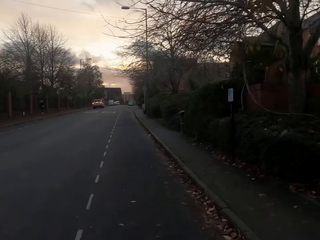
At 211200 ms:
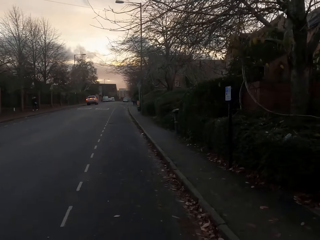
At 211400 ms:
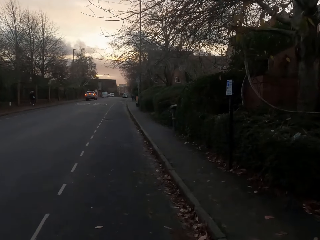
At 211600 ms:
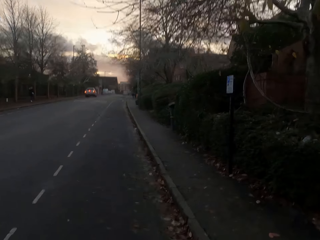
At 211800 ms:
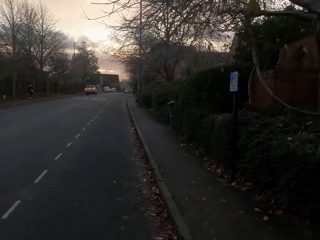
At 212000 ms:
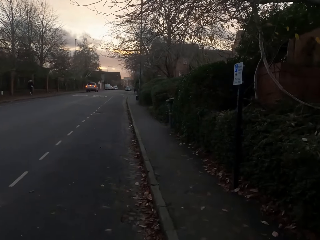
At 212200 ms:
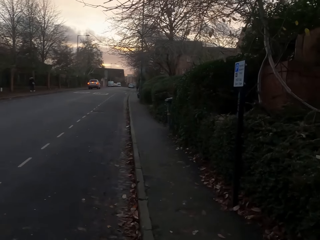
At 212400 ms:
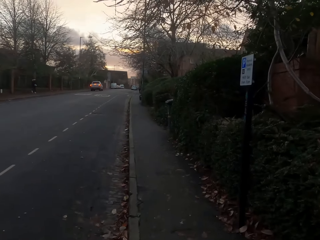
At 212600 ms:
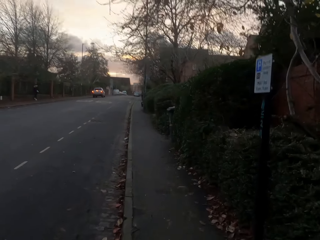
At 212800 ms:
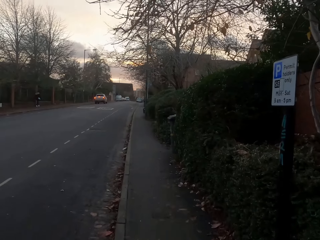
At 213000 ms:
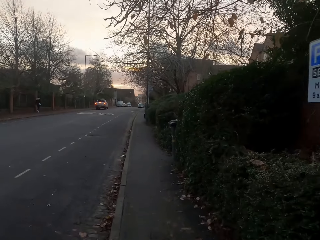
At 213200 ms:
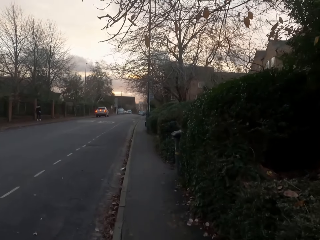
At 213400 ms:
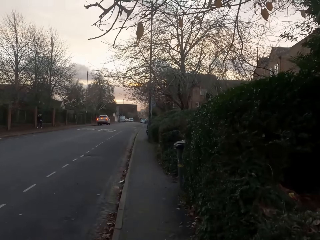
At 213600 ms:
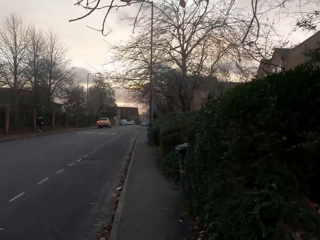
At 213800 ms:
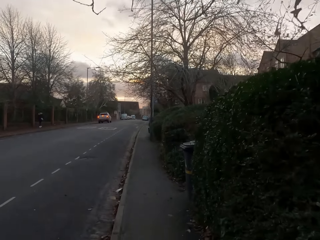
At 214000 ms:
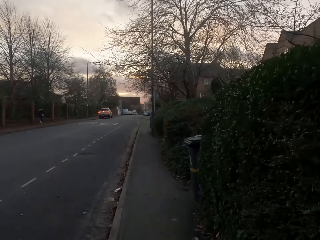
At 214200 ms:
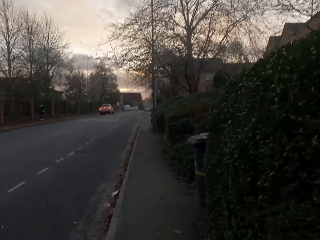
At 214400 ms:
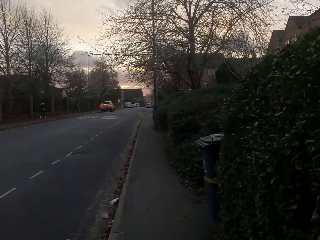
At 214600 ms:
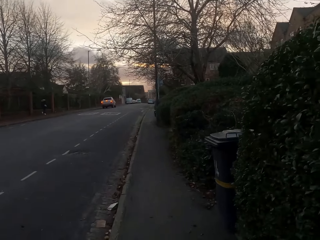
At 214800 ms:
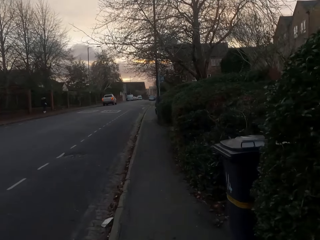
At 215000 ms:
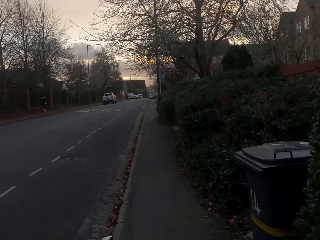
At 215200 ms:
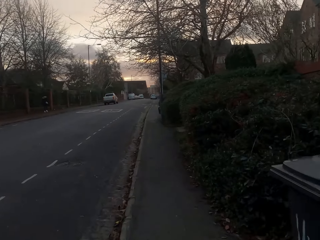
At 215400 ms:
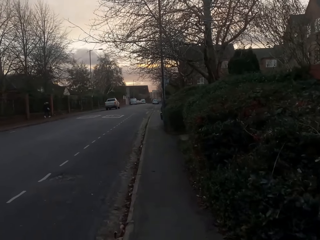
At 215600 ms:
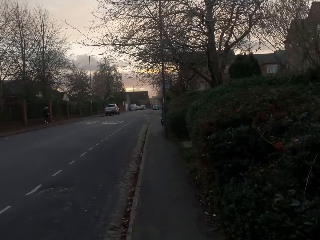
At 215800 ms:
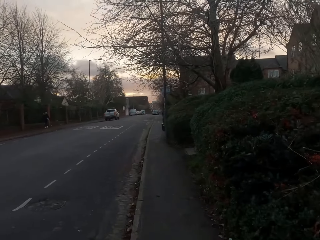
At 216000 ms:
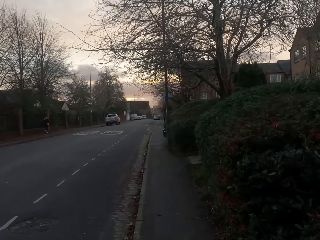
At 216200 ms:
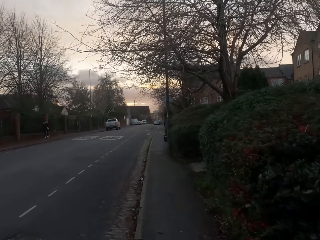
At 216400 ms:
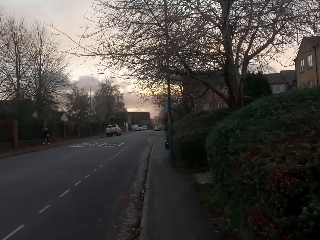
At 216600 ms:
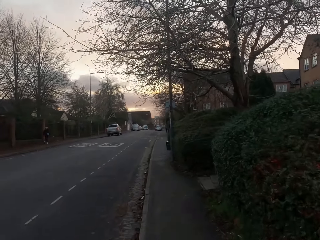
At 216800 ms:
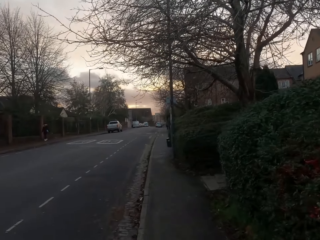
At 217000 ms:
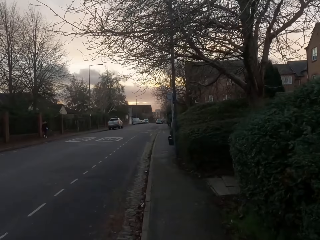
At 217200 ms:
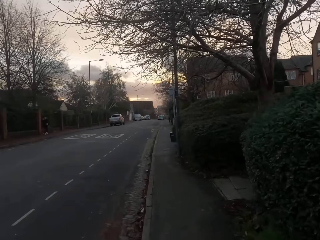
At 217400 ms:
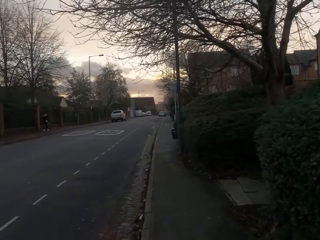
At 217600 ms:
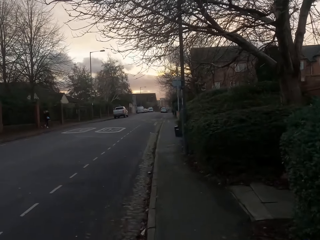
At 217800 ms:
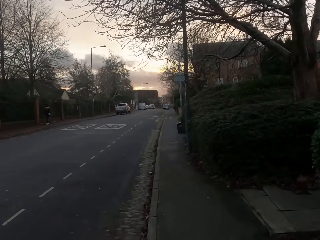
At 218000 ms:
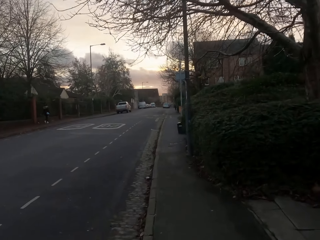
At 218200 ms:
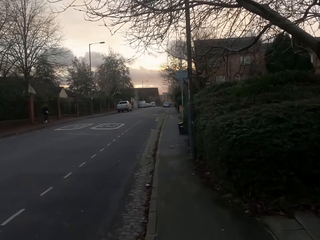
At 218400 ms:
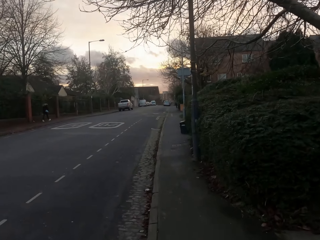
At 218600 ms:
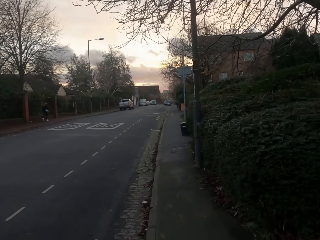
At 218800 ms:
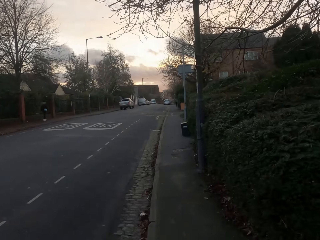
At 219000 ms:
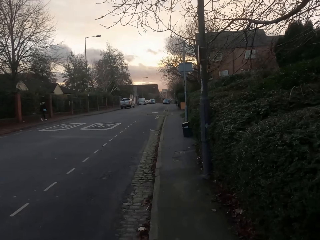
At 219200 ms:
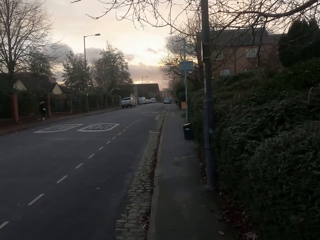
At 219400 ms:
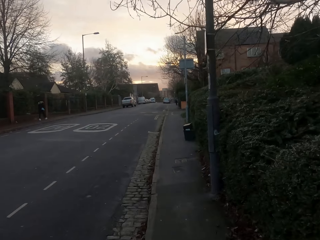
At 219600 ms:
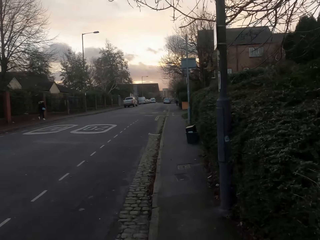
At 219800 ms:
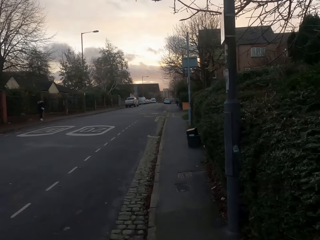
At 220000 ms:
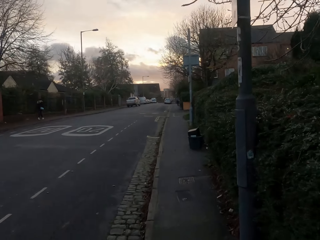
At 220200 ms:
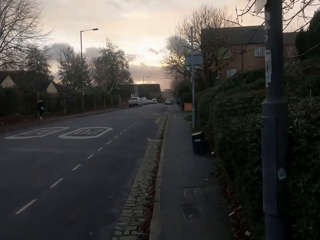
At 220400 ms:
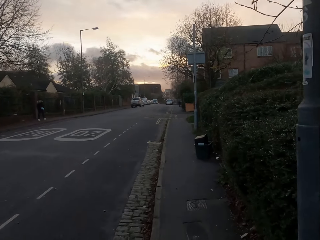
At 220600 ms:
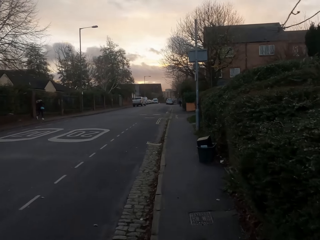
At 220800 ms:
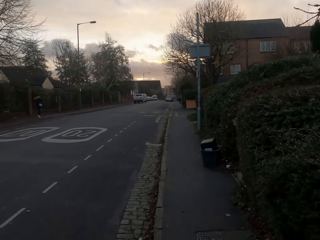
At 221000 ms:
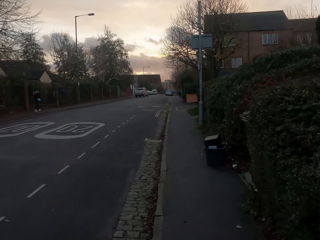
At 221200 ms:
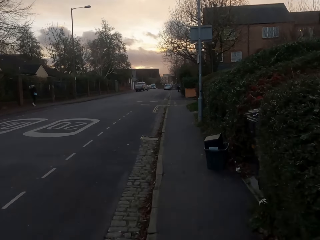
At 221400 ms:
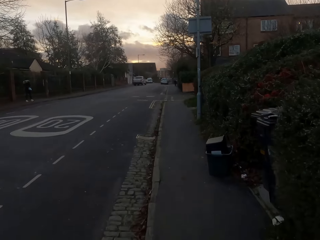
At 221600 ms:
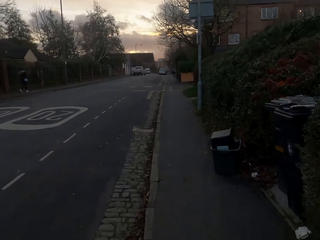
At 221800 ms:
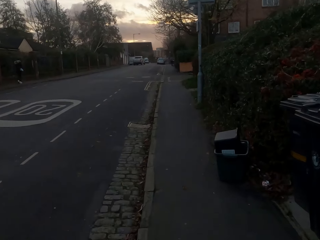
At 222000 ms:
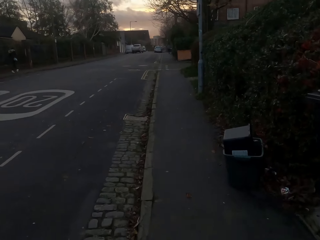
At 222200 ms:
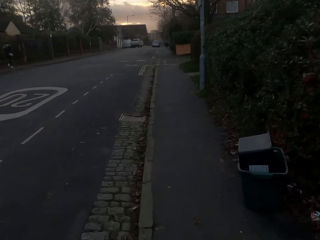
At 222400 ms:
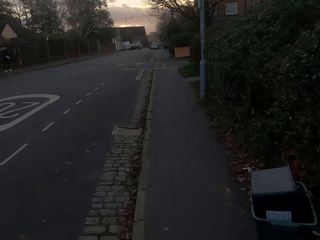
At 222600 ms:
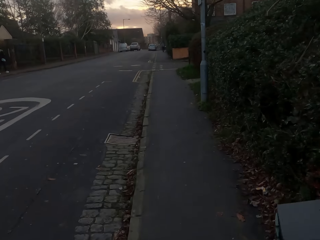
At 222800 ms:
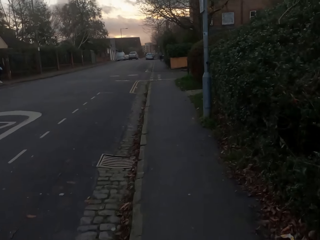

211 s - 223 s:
The camera wearer jogs along a sidewalk.

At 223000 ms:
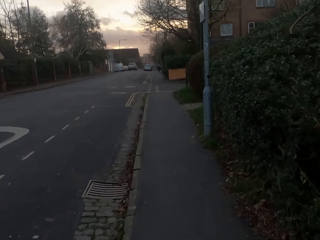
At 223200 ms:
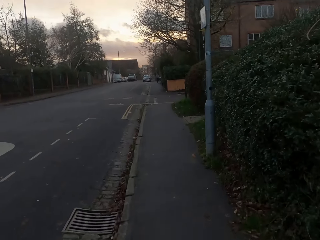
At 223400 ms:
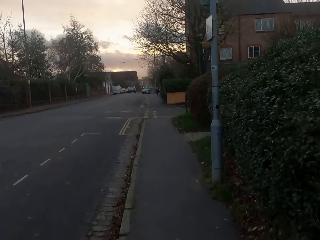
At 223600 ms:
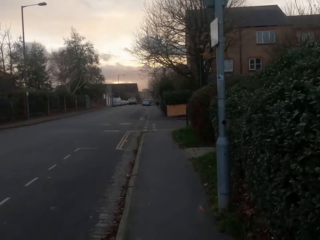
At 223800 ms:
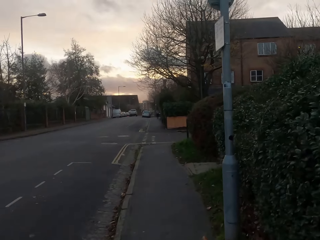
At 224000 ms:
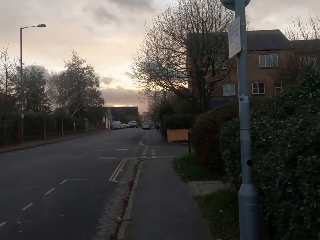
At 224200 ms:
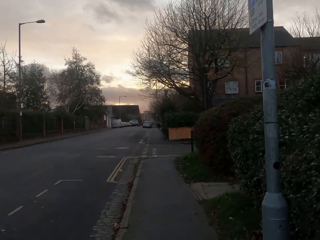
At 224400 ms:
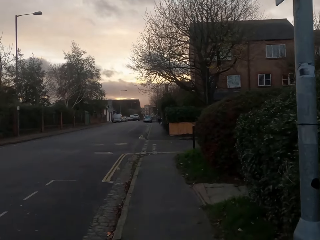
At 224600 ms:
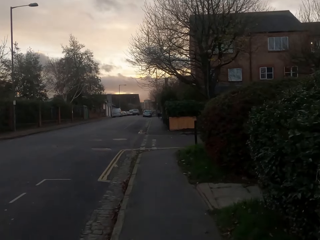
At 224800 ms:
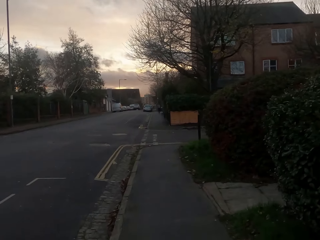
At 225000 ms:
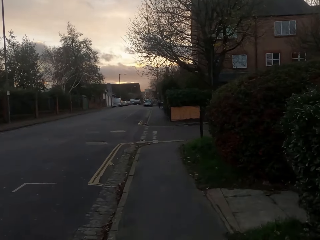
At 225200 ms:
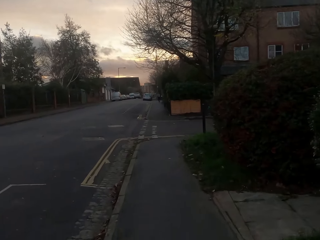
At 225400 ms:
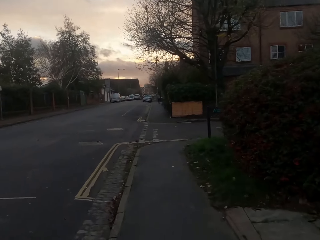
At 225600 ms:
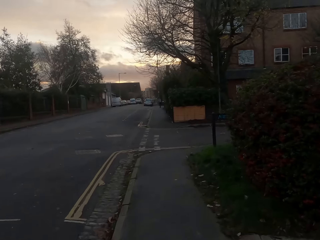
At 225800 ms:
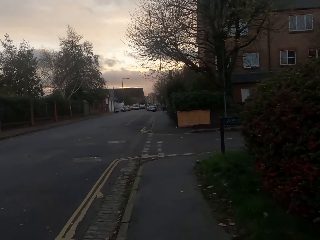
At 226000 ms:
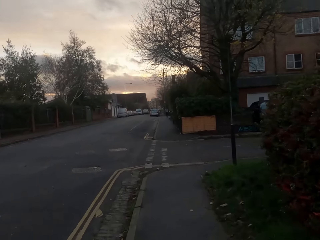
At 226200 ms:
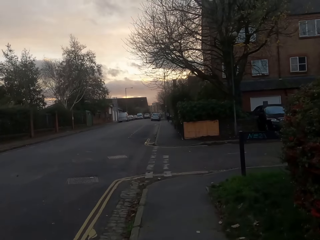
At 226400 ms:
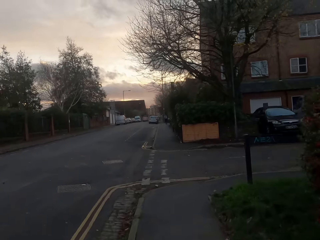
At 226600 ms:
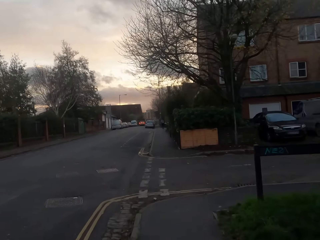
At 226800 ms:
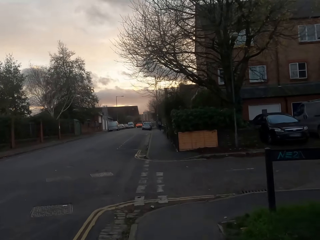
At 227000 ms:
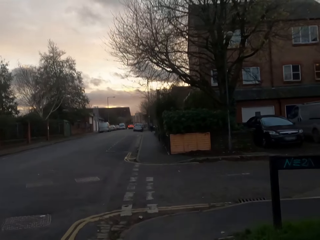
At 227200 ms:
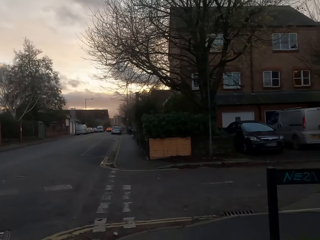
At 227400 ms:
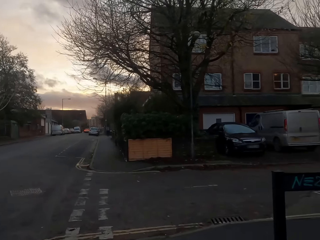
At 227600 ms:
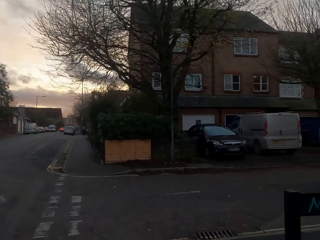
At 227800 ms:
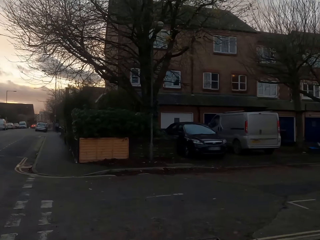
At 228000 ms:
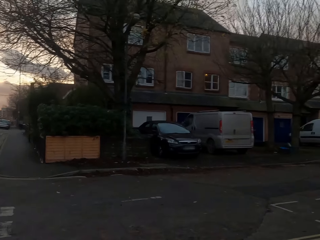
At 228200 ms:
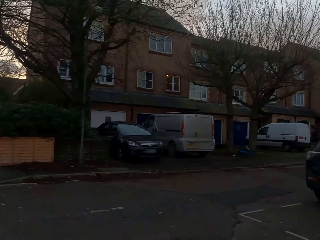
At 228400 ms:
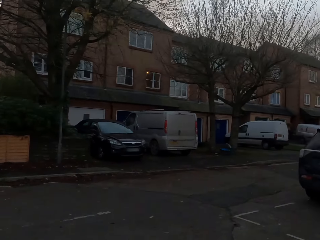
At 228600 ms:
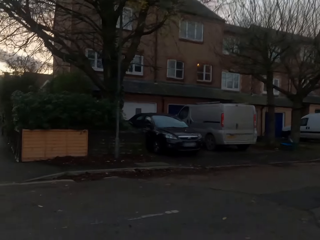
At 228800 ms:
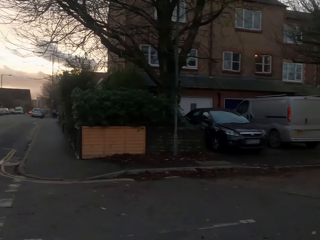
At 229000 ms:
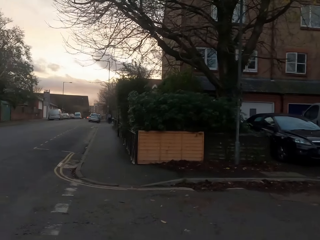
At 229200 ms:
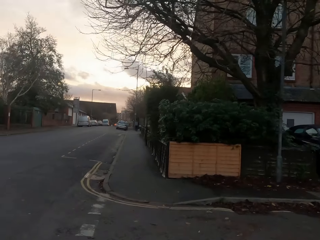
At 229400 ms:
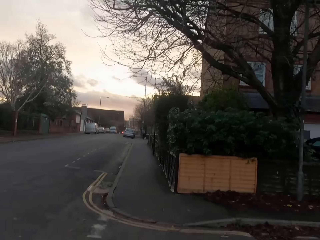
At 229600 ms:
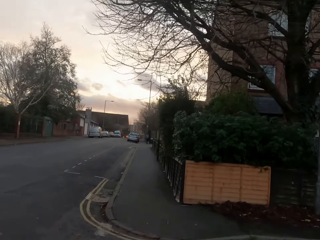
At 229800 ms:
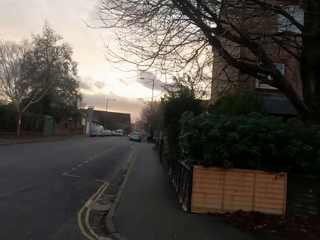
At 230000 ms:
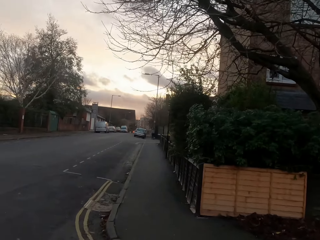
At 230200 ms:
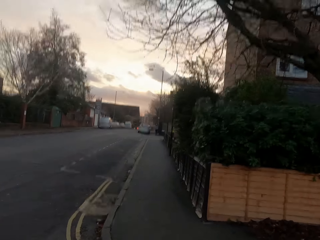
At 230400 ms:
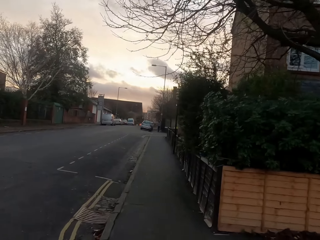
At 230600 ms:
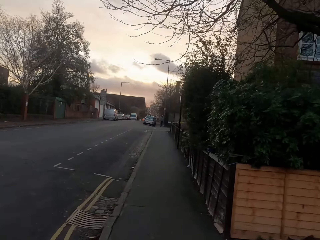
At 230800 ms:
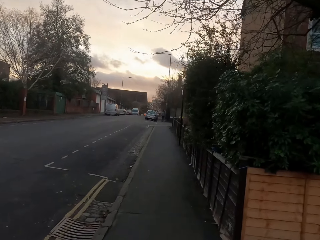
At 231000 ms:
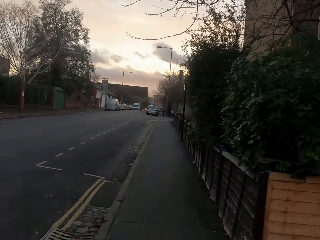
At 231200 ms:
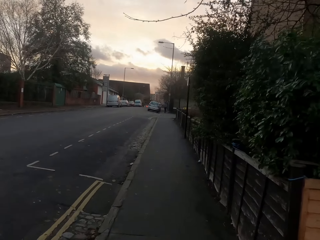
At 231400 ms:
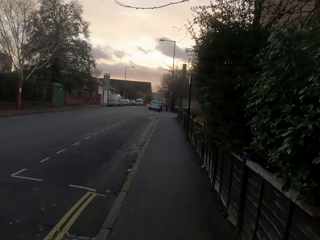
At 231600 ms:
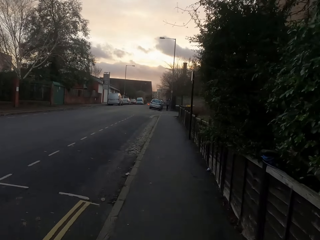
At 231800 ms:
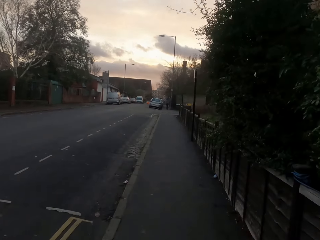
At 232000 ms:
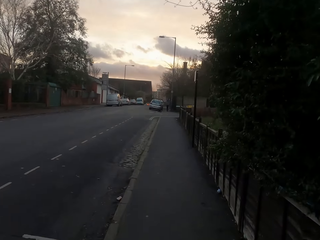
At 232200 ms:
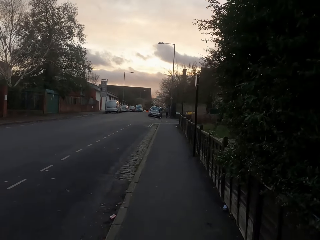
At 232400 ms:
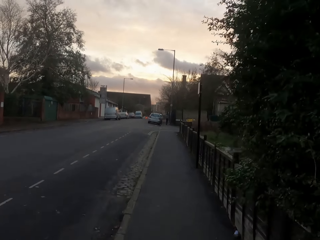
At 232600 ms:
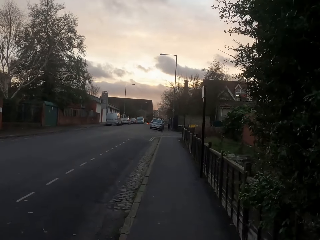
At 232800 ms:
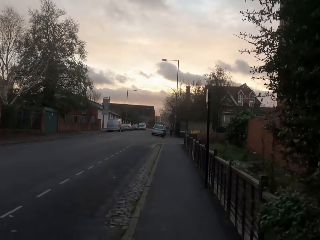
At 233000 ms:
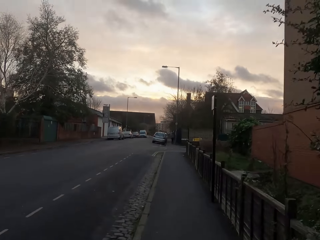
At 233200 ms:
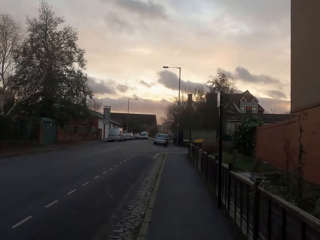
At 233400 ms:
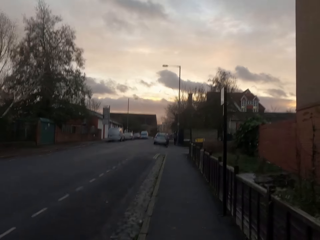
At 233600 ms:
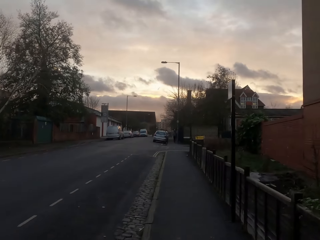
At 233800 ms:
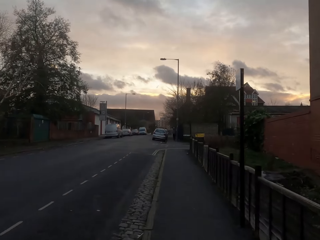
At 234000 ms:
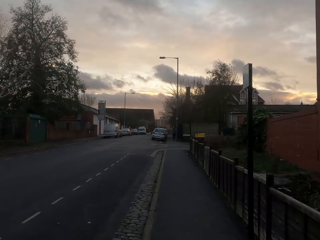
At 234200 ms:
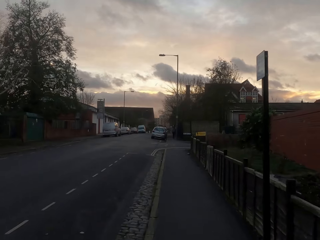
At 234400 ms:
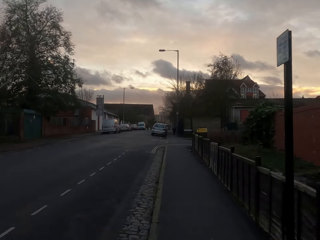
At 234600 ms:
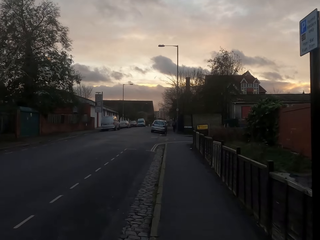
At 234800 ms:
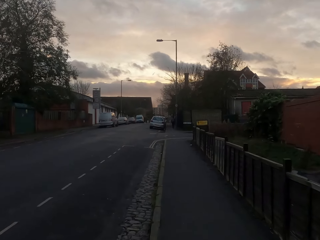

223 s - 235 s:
The camera wearer crosses to the other side of the road. They jog along a sidewalk.
